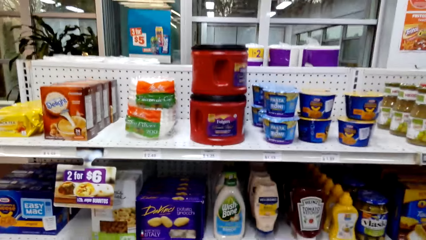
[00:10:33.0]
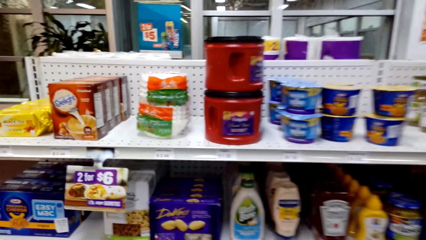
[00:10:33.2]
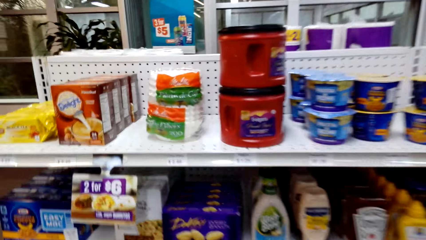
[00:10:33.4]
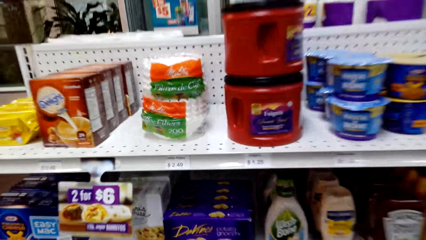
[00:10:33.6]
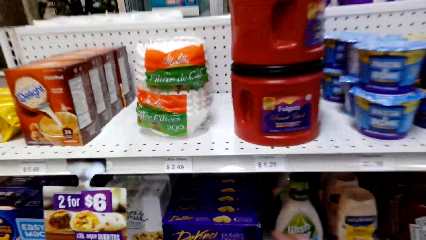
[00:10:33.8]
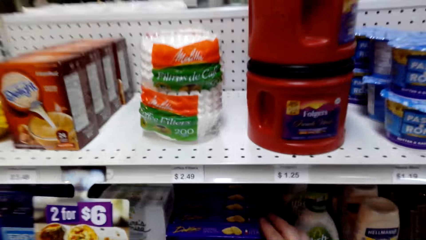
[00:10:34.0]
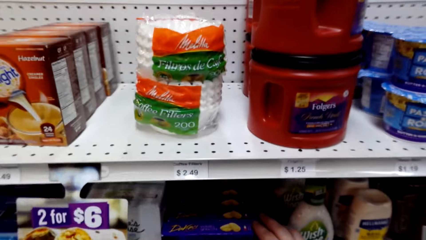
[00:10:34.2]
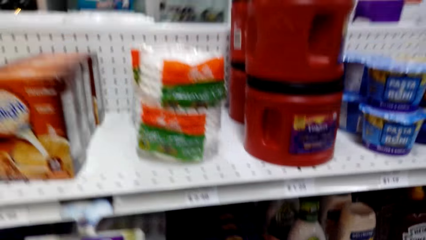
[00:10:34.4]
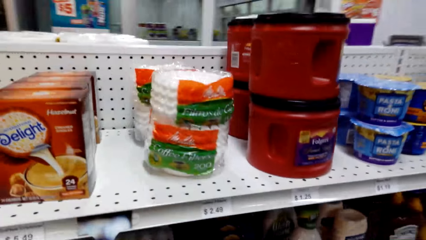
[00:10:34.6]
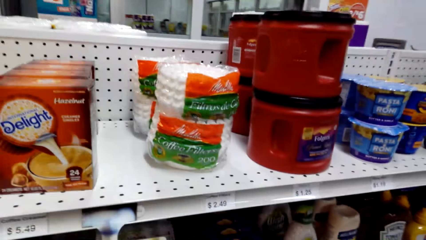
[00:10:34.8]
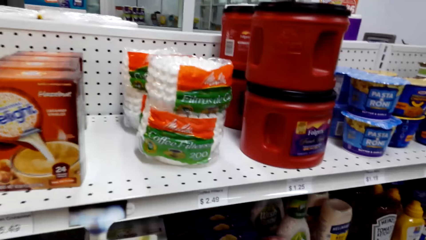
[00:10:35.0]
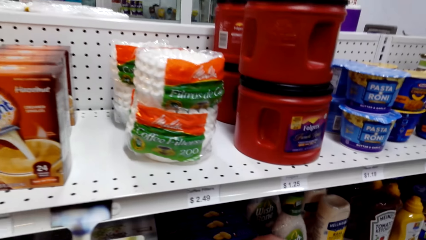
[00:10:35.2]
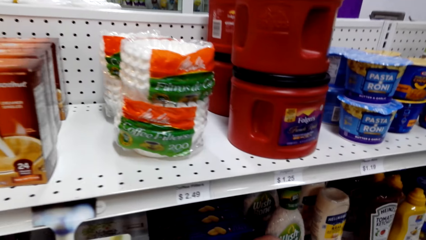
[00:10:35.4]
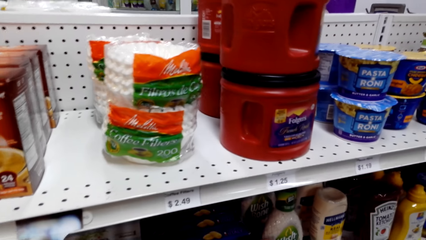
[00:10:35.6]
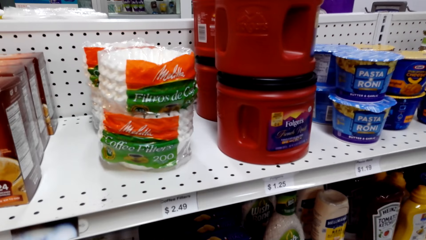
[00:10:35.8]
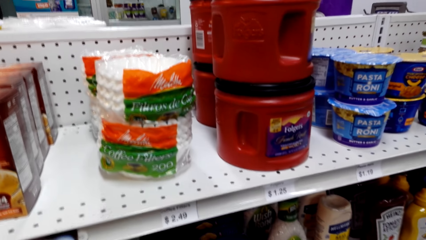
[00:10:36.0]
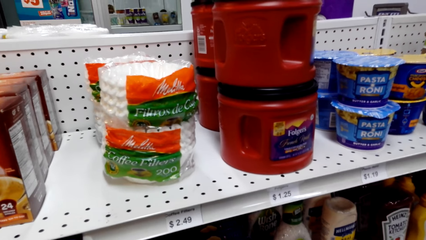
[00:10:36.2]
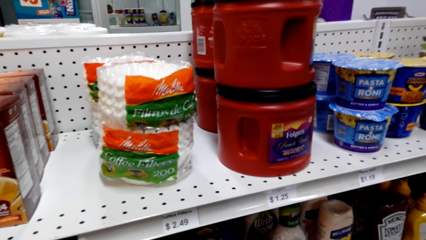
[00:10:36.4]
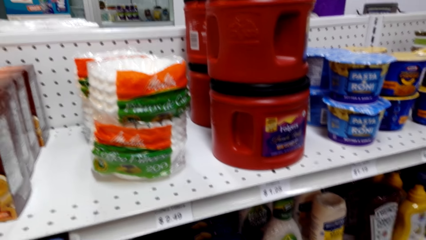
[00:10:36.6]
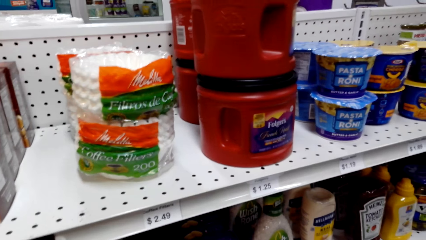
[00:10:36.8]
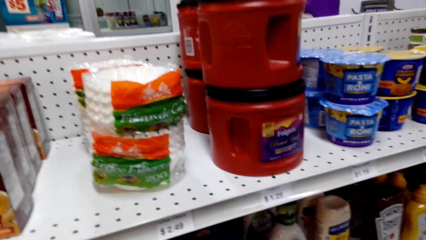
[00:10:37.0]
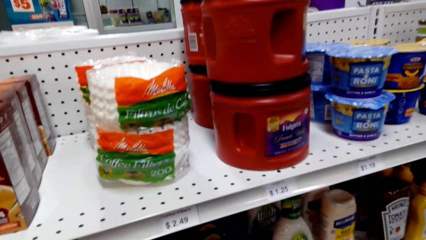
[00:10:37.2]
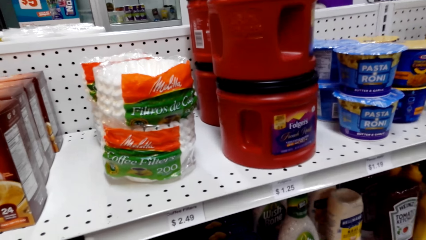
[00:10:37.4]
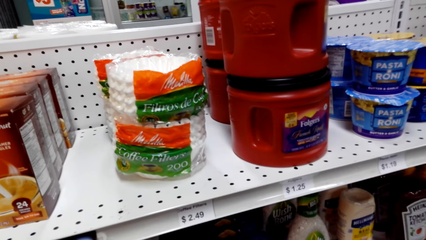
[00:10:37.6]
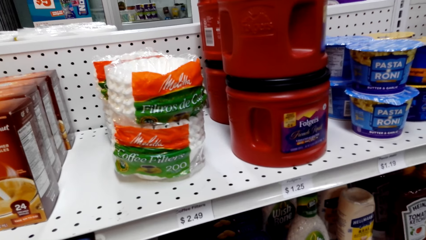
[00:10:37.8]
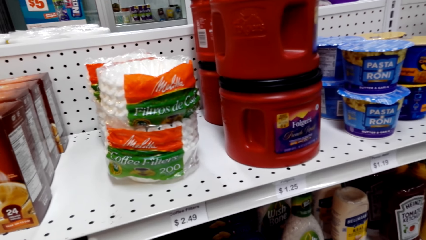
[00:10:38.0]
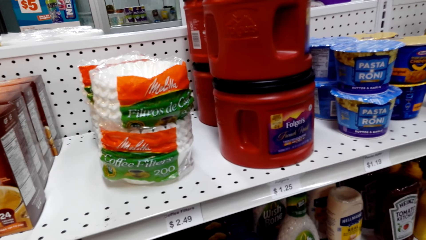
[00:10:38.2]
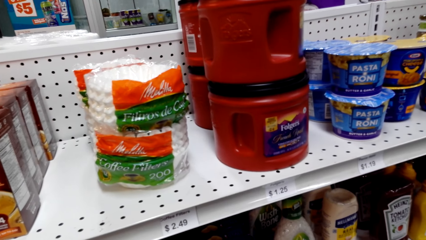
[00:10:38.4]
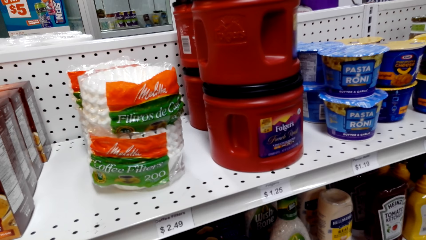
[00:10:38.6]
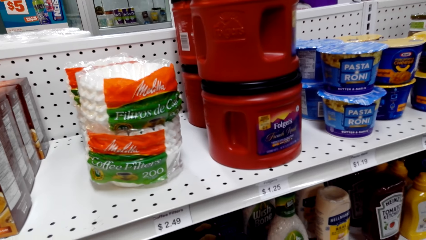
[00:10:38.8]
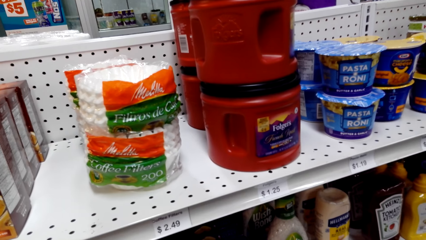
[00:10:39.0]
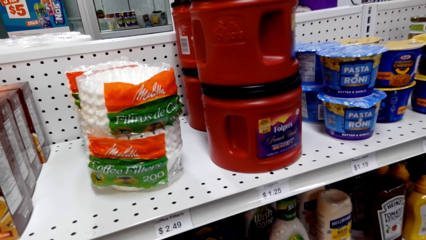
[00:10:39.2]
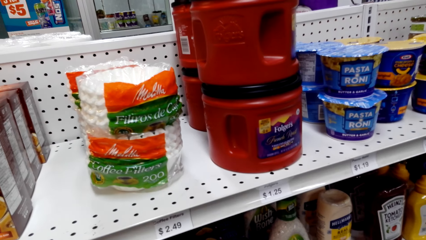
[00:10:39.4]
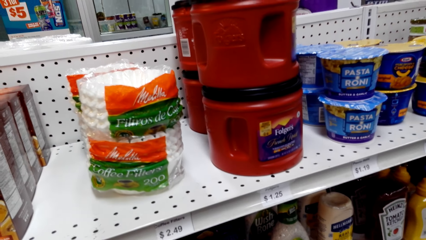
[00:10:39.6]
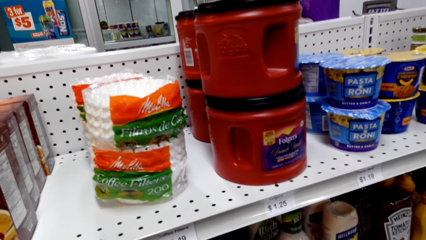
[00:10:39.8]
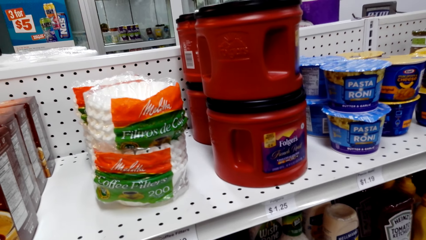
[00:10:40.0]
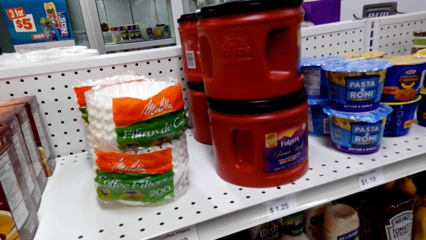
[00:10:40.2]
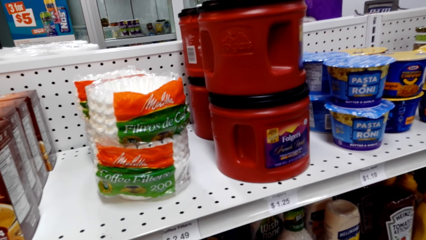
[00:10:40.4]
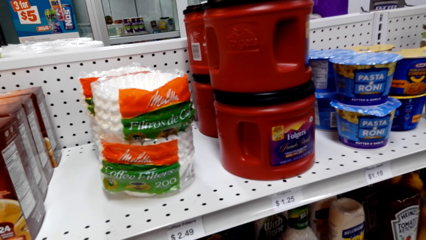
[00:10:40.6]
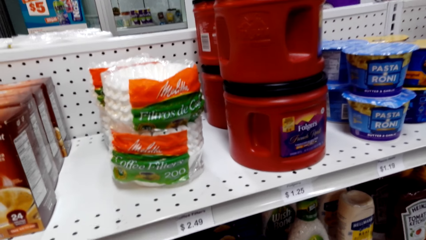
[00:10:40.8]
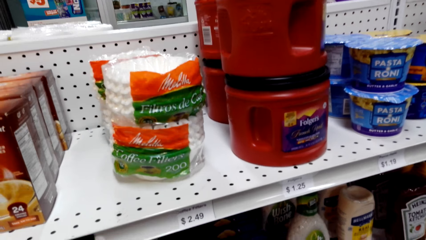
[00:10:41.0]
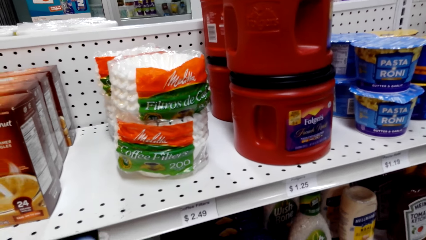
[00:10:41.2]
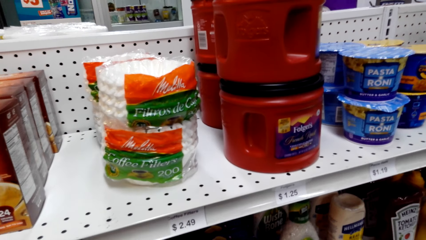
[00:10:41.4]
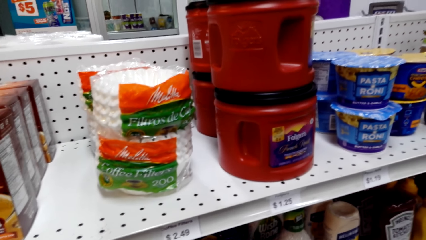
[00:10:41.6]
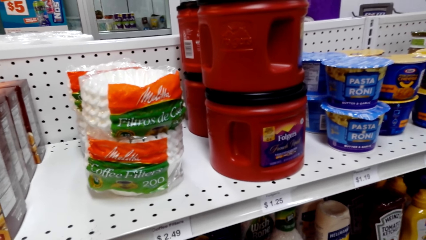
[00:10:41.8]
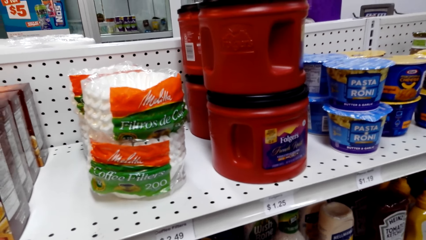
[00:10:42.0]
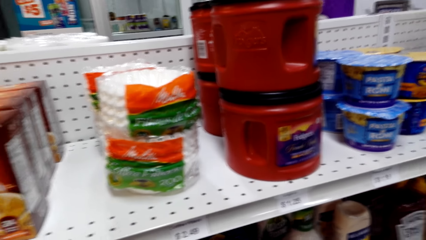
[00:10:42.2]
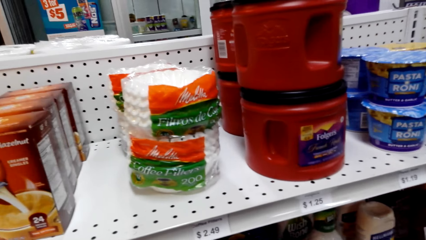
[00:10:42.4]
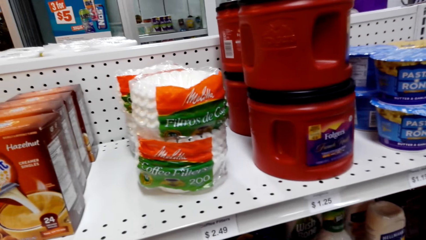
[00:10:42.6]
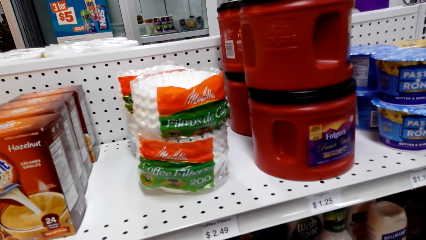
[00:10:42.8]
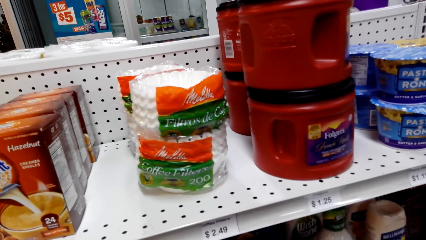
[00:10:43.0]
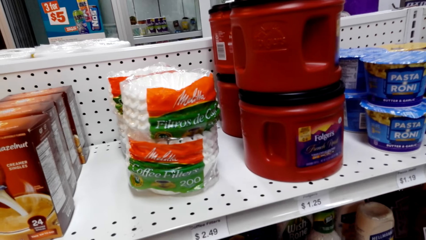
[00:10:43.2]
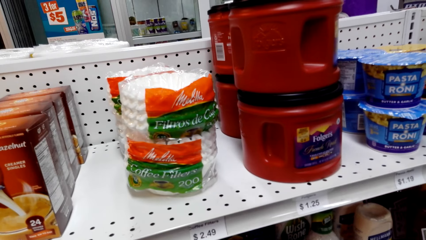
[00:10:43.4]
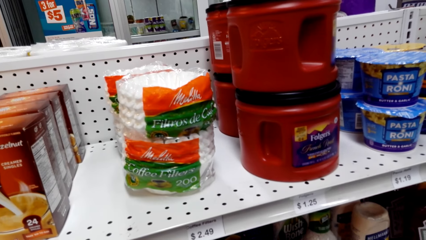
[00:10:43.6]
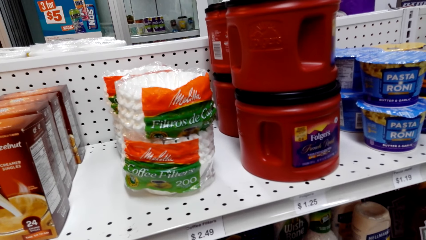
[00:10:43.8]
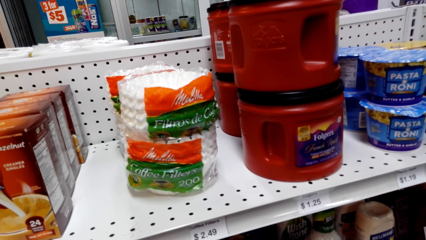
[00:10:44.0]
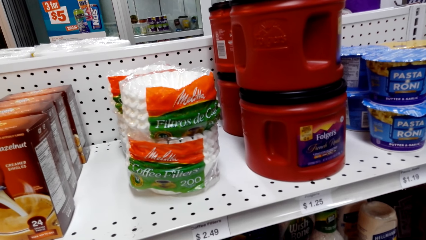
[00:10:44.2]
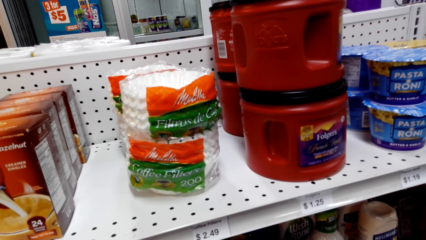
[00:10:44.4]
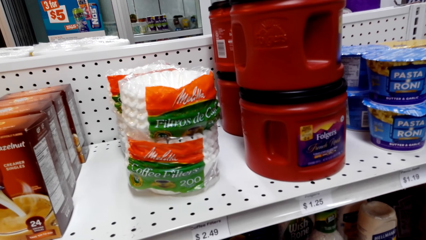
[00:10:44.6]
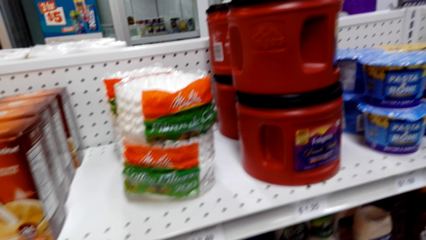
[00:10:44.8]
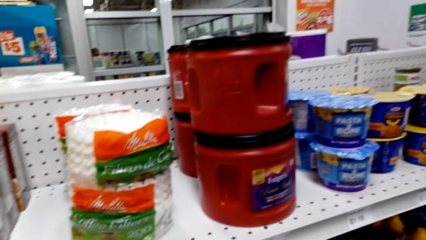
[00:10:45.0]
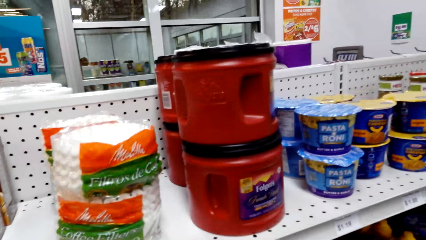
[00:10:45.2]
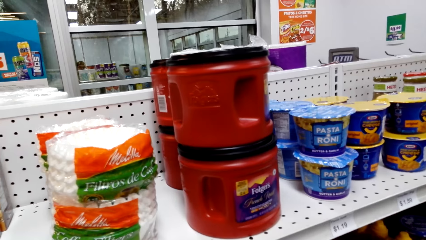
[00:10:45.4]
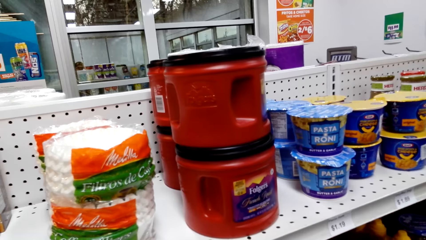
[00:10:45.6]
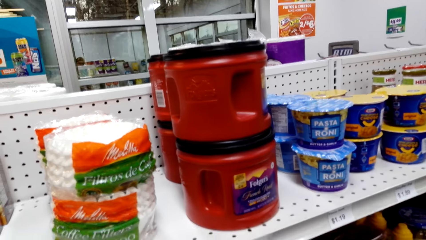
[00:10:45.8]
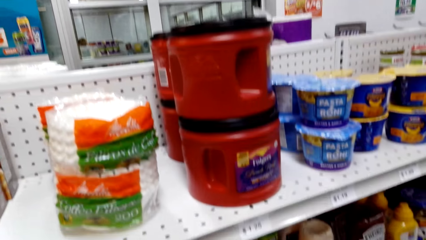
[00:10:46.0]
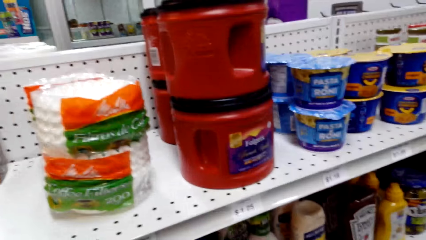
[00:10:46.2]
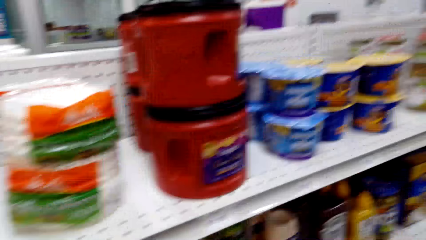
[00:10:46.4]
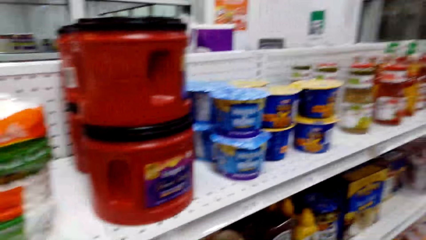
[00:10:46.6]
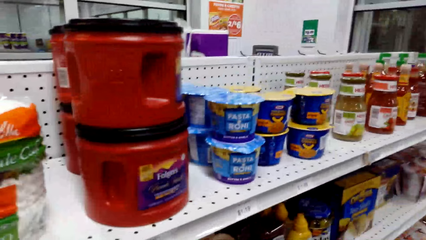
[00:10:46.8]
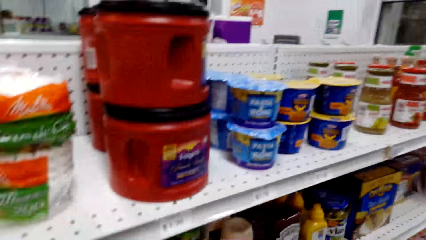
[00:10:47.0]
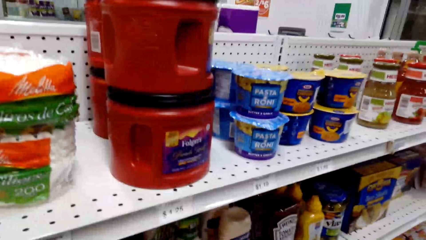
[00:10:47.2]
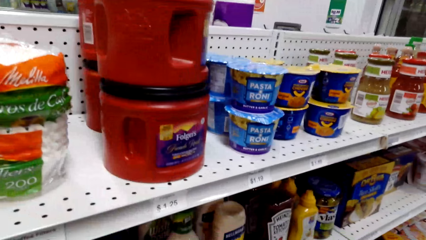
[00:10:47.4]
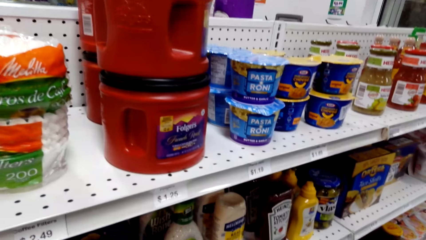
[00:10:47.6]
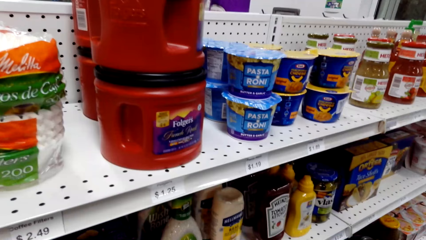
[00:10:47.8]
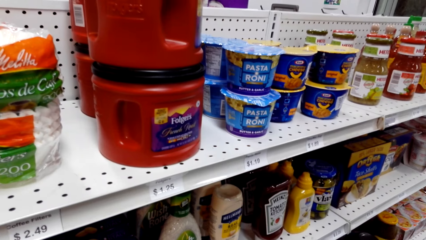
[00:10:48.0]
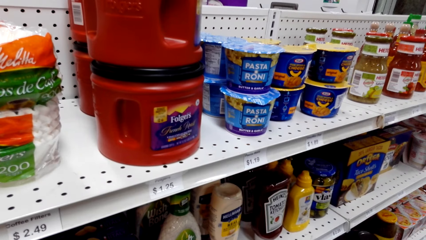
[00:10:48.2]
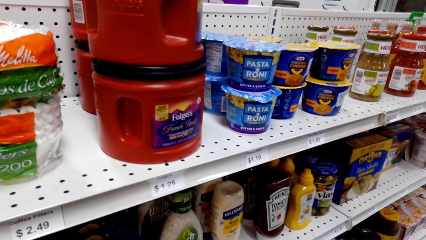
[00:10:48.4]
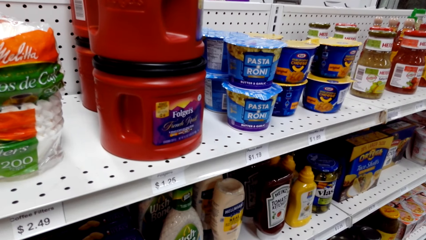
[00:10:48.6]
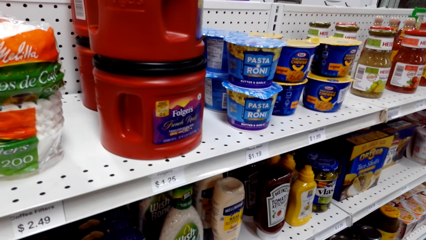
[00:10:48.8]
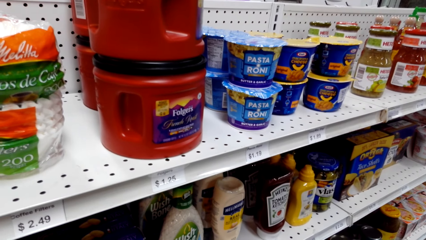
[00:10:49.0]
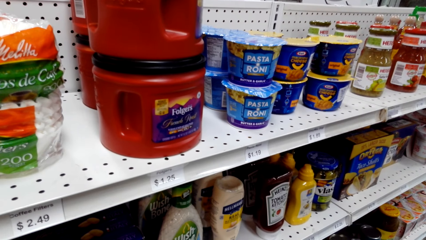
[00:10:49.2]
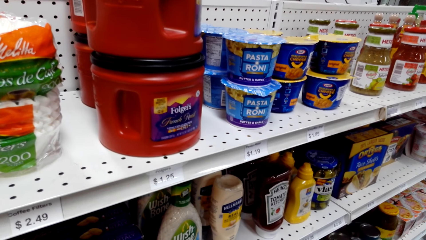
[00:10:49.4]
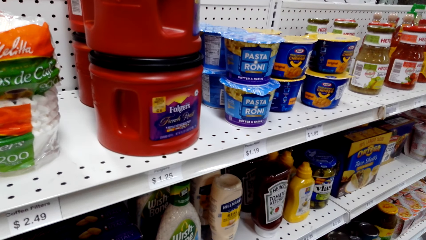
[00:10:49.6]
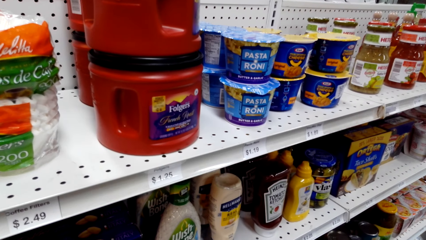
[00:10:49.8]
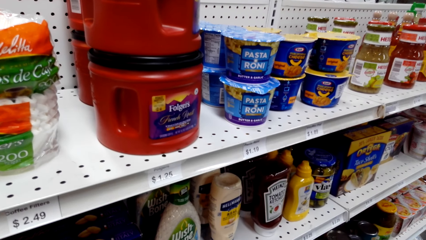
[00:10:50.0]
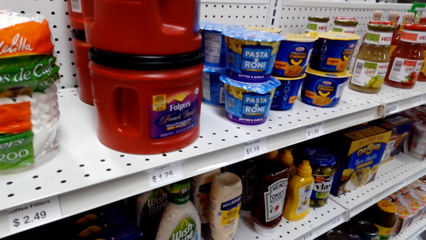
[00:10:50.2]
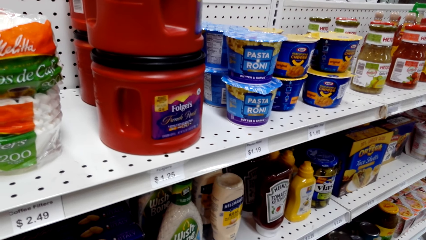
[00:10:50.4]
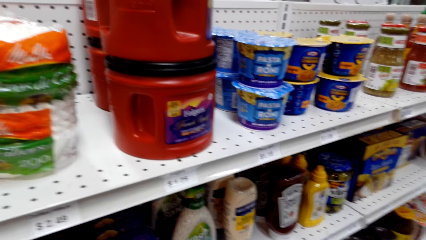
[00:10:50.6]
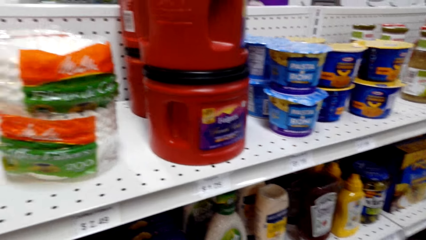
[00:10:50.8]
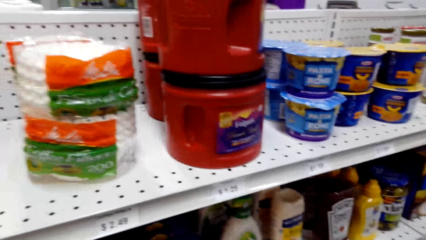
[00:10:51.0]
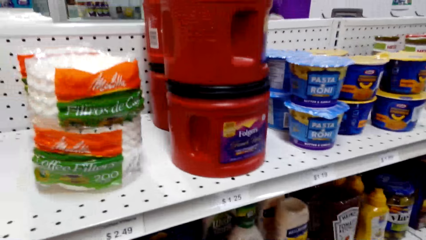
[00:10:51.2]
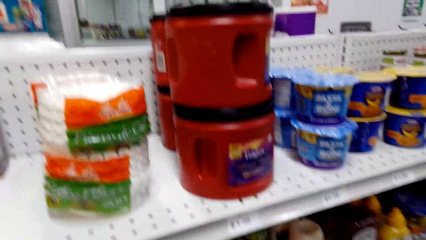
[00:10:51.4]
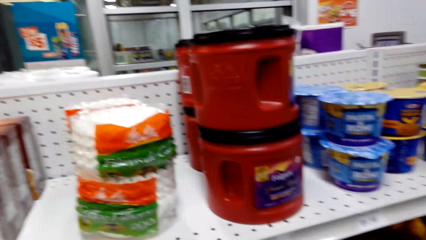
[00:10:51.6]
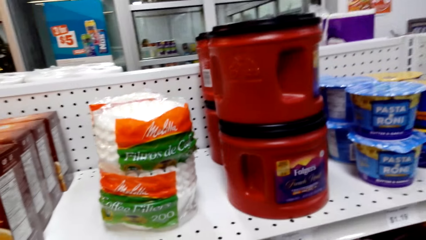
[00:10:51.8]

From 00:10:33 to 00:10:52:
The camera wearer talks to a woman. They stare at the shelf.
